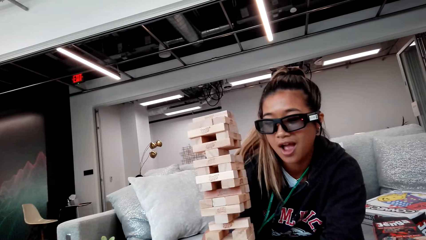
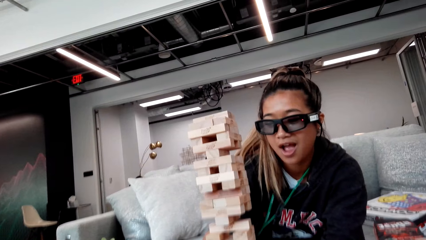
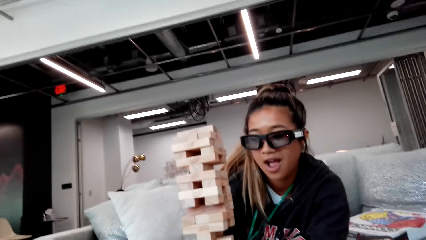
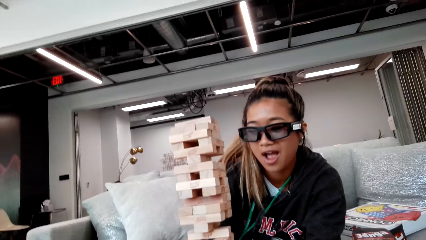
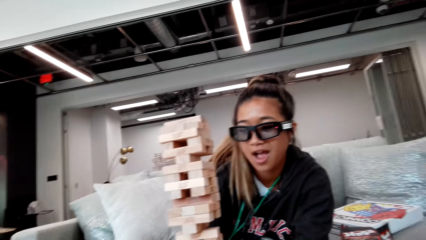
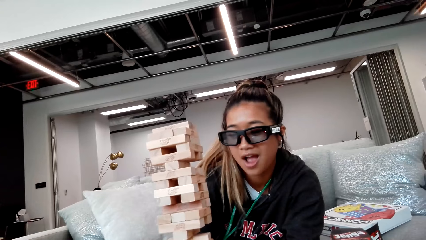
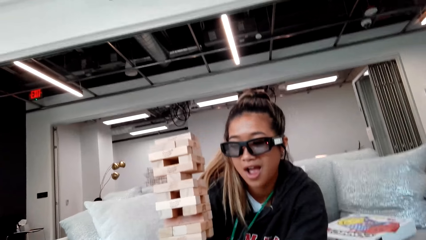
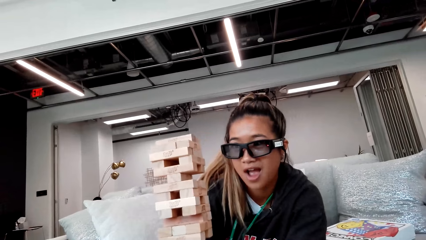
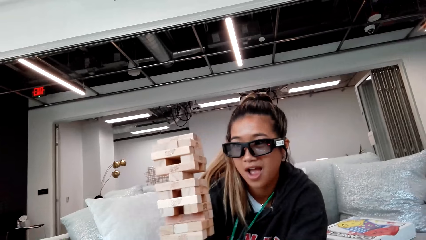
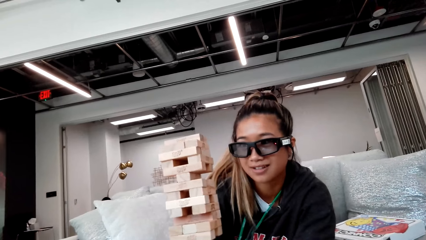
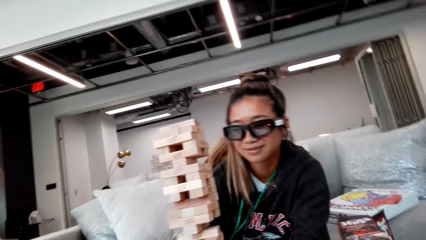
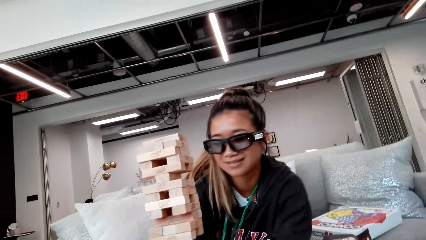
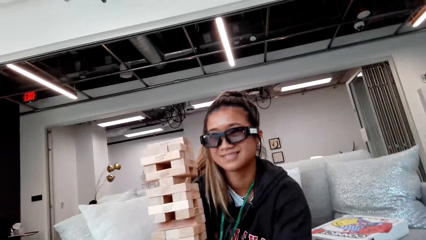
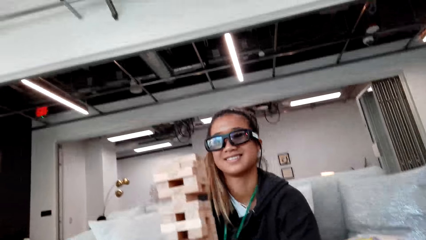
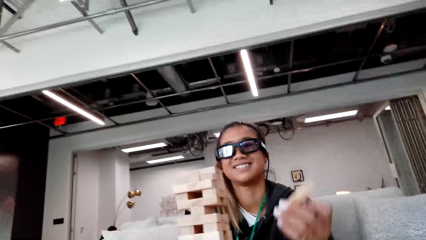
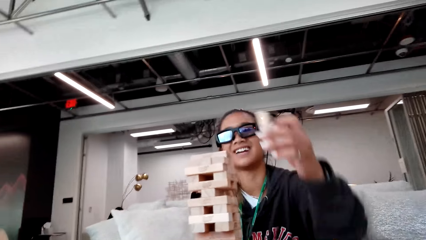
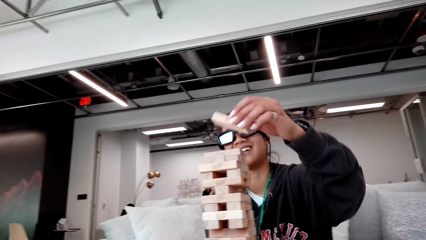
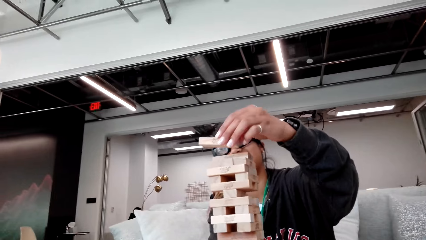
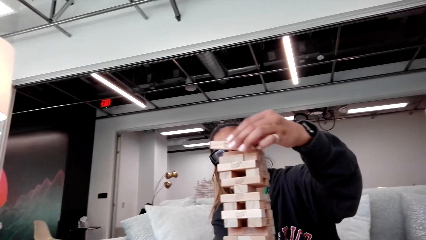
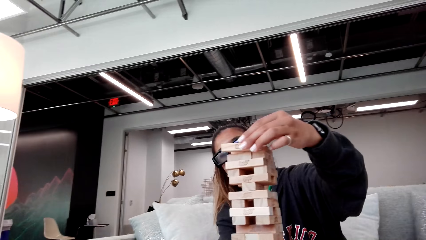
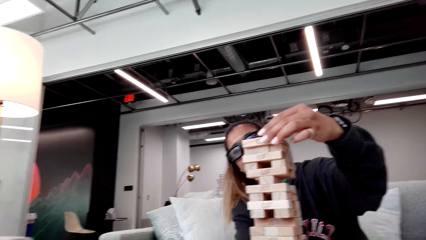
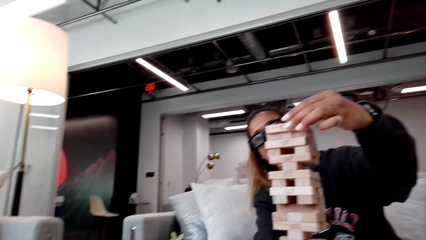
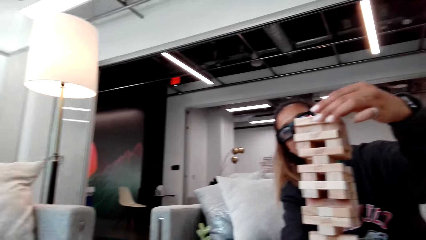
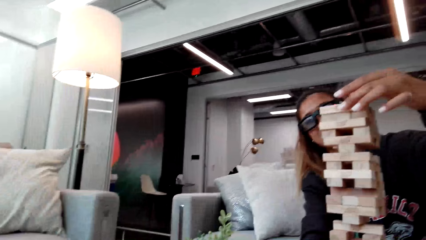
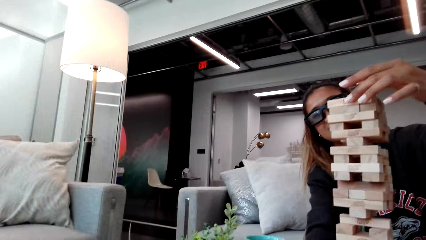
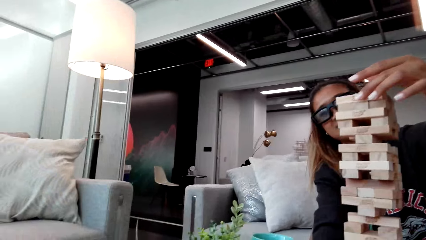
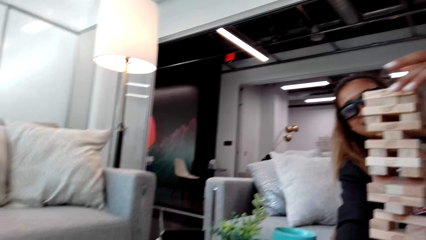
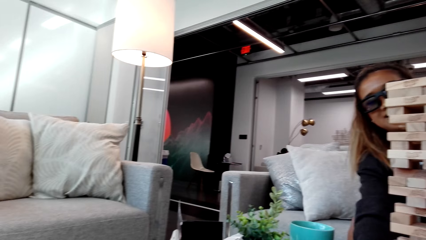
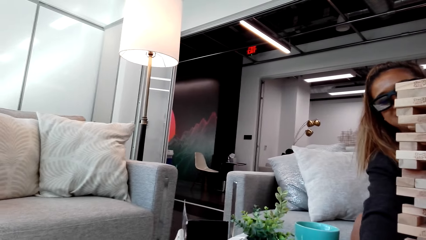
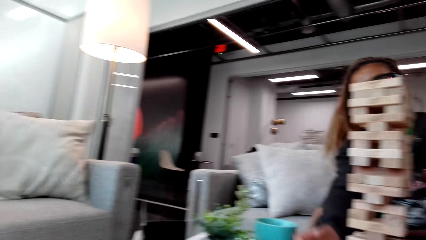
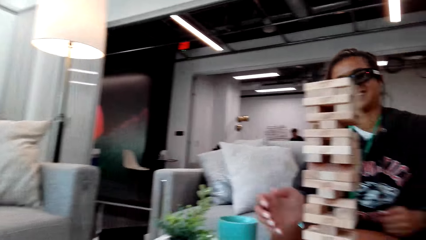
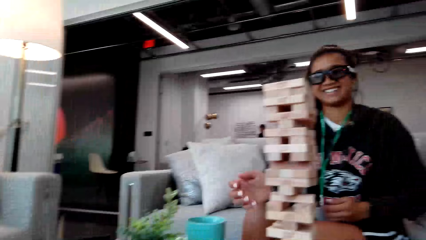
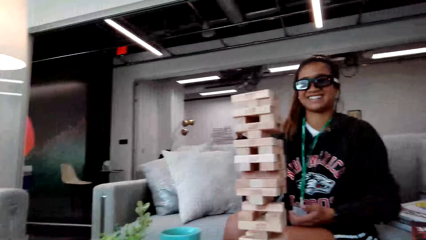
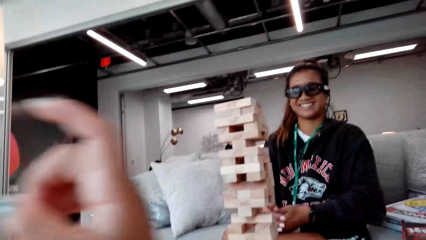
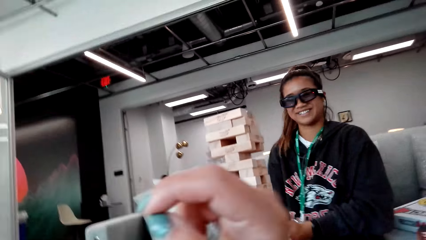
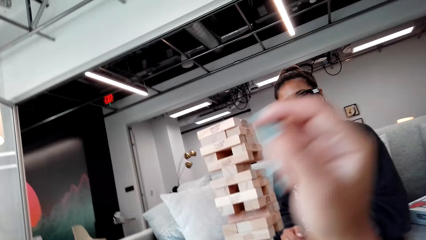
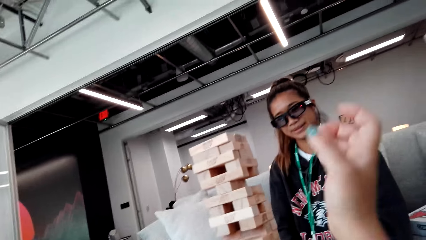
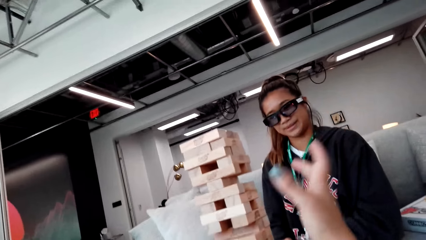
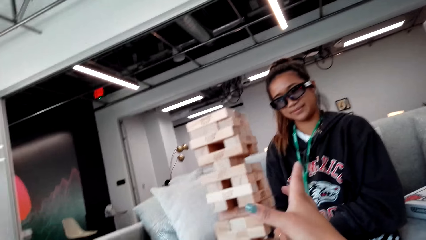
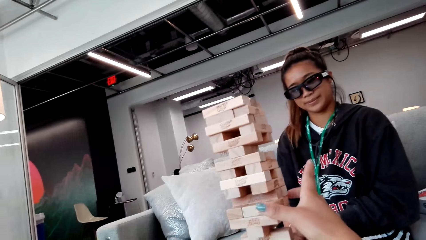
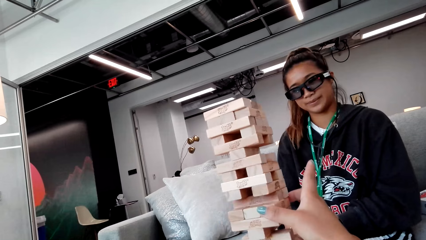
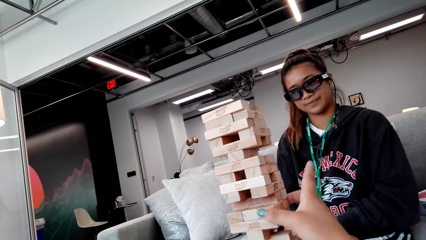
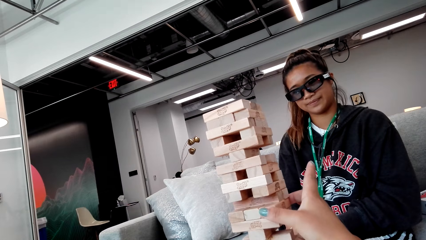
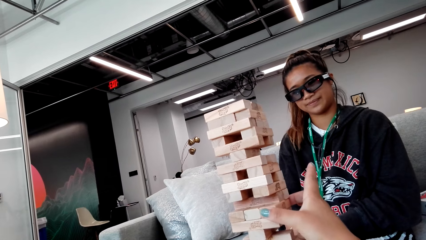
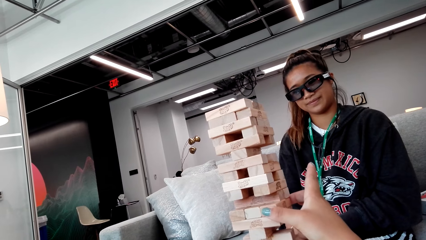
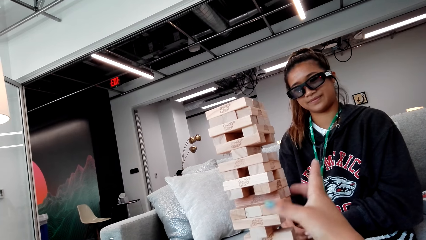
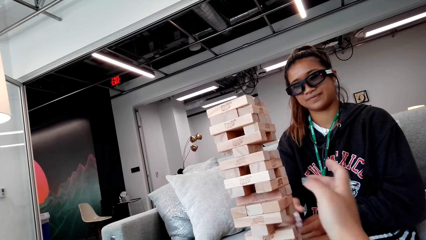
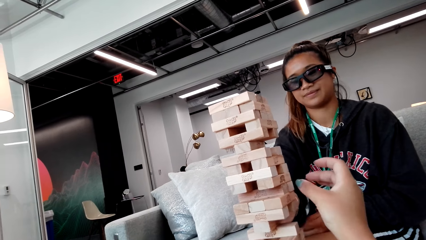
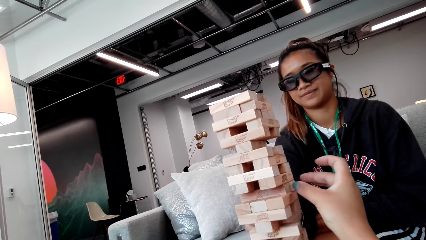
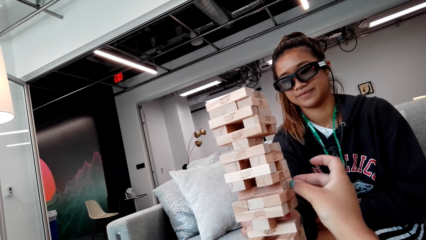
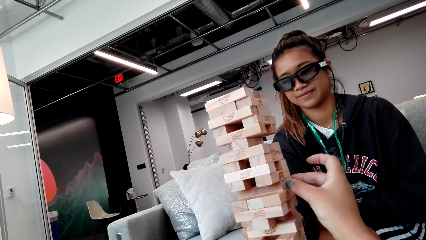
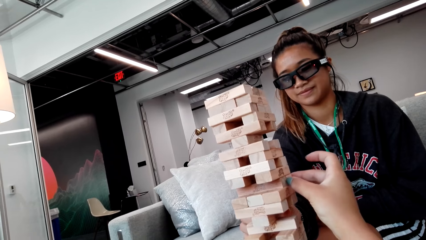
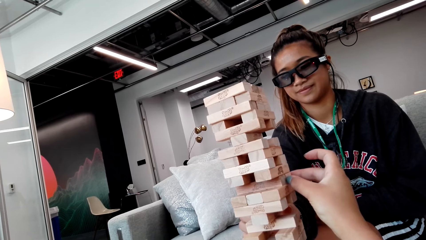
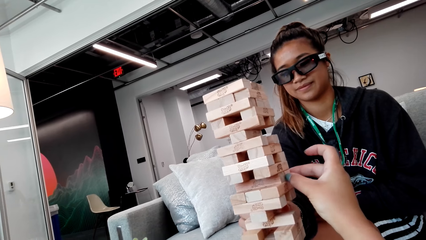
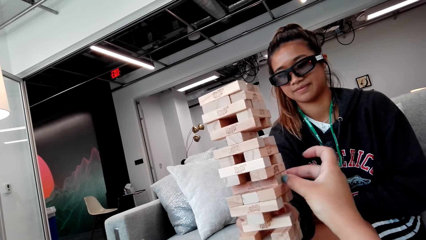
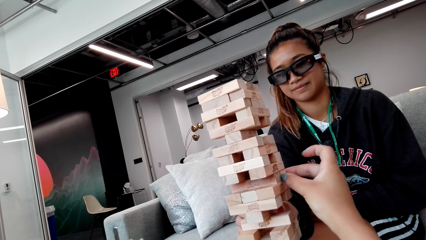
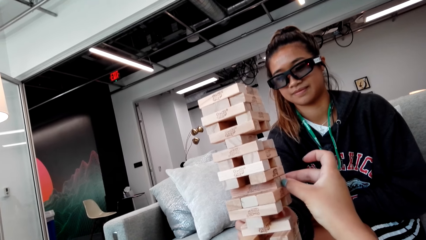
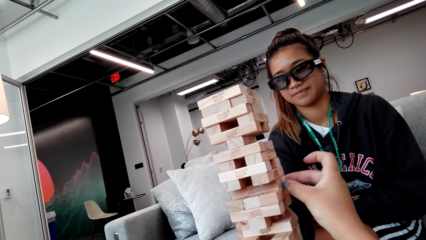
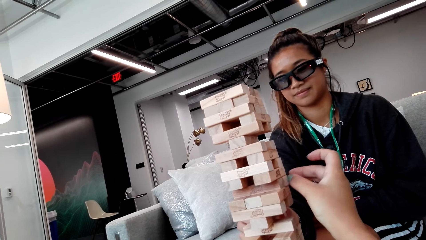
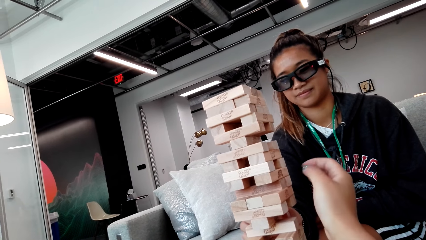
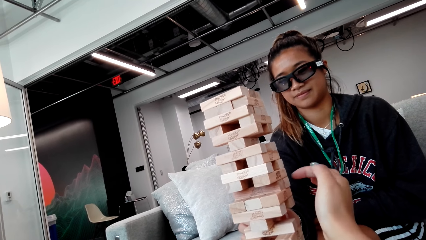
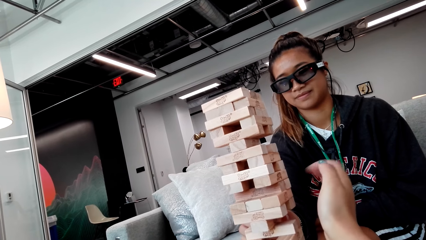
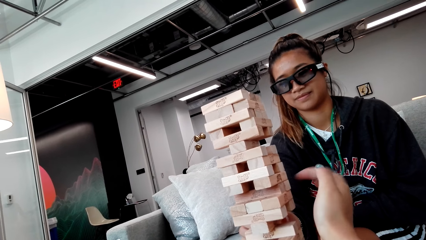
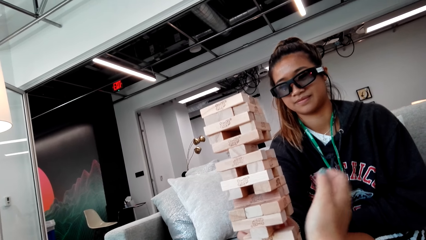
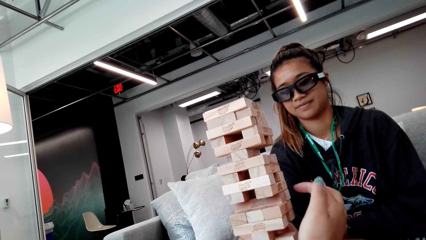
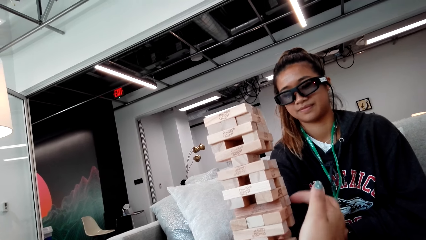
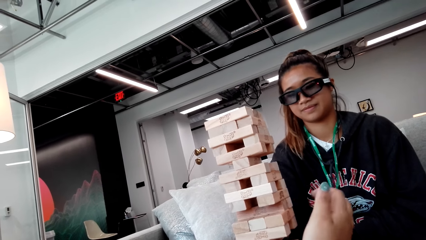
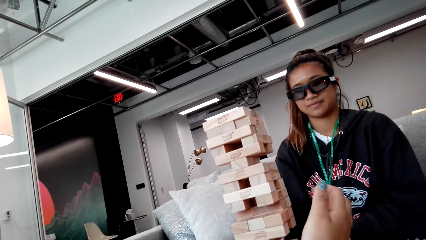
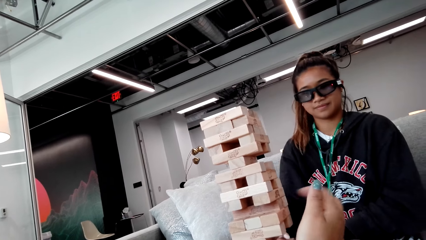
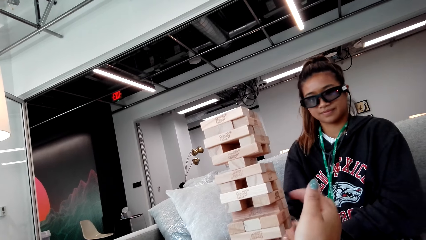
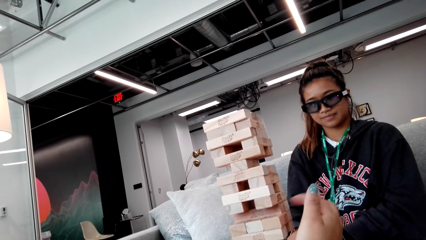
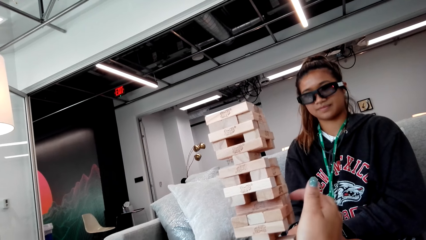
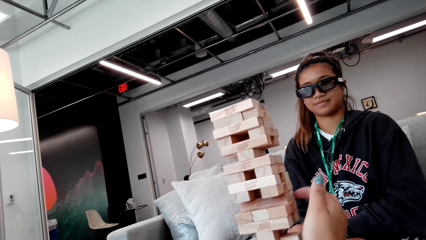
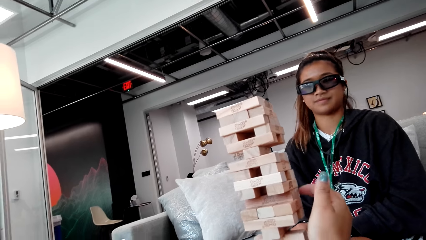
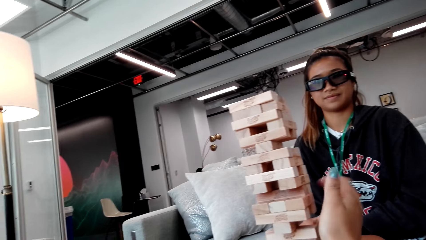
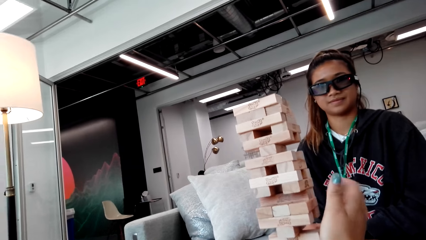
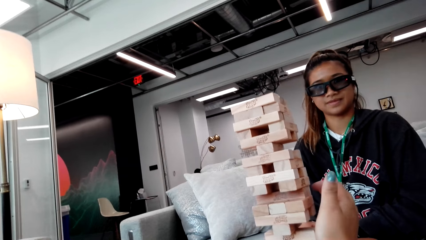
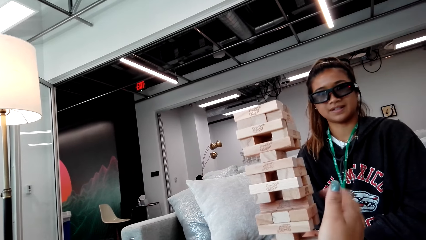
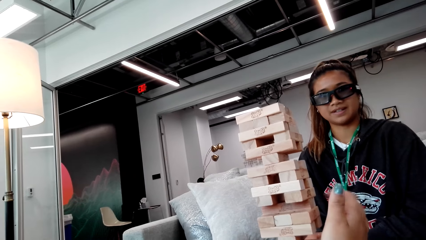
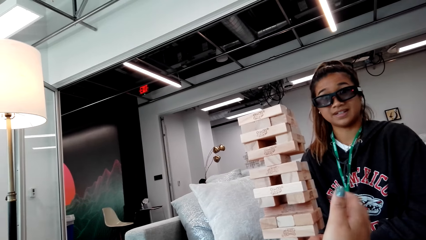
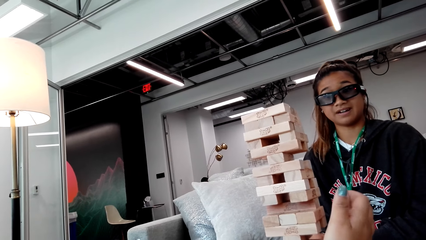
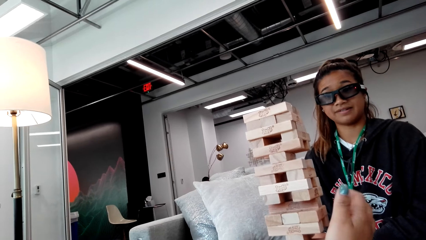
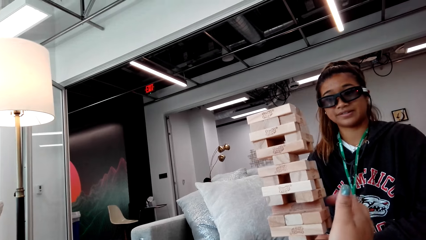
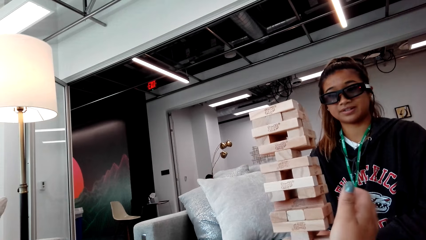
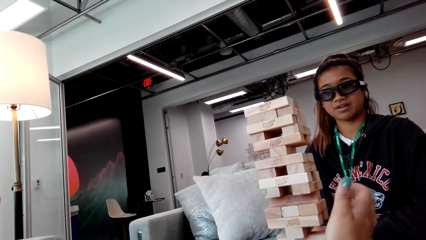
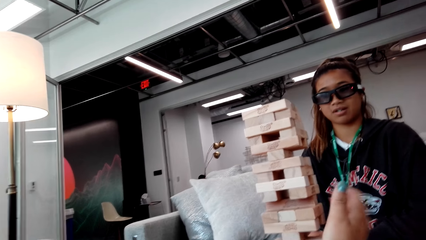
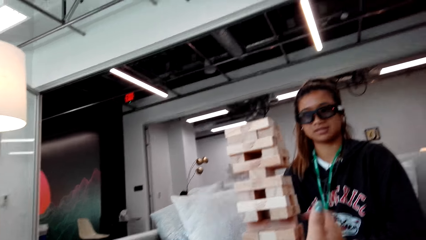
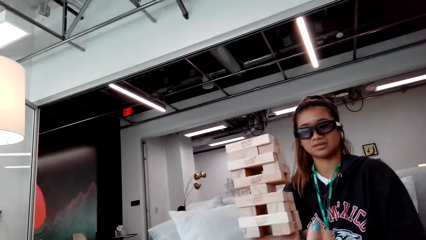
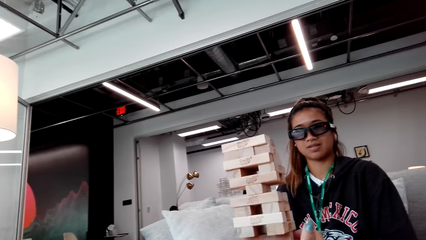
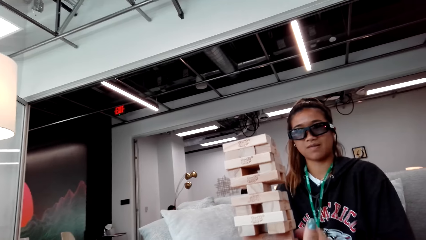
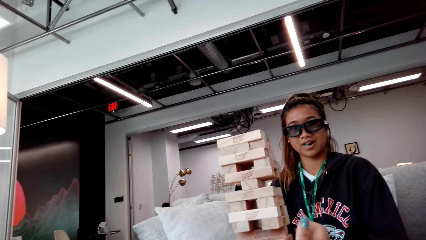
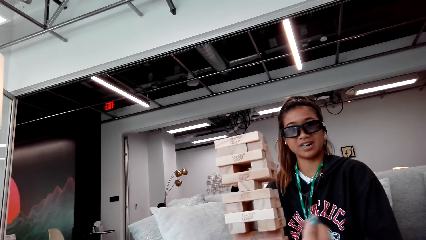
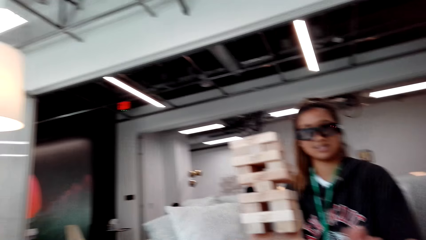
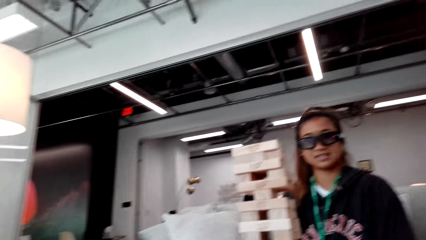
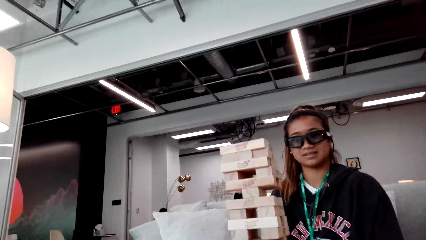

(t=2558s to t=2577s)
The camera wearer stares at the wooden blocks. A person moves the wooden blocks. The camera wearer taps the jenga game blocks.
